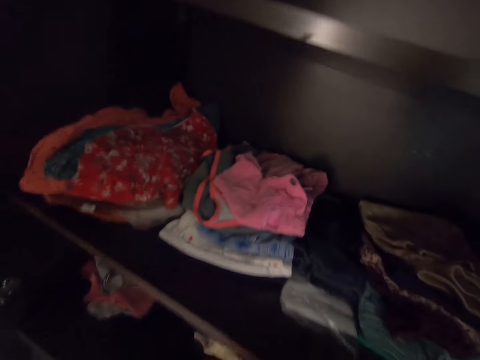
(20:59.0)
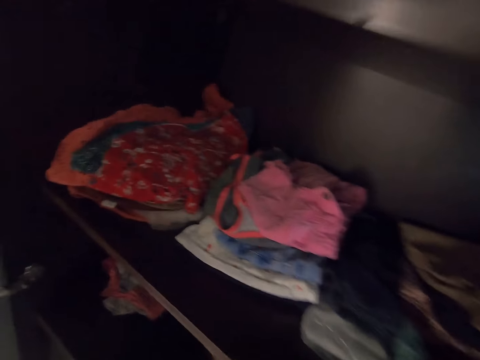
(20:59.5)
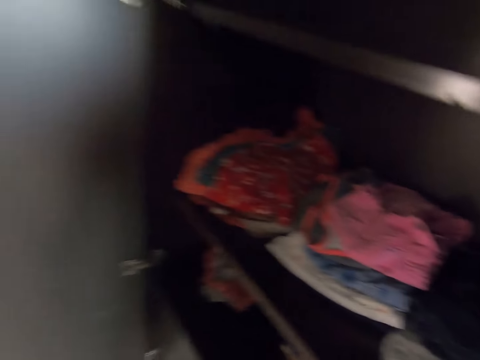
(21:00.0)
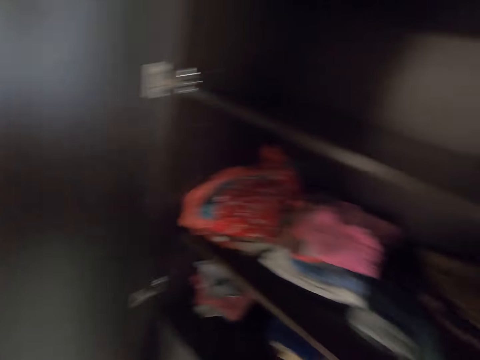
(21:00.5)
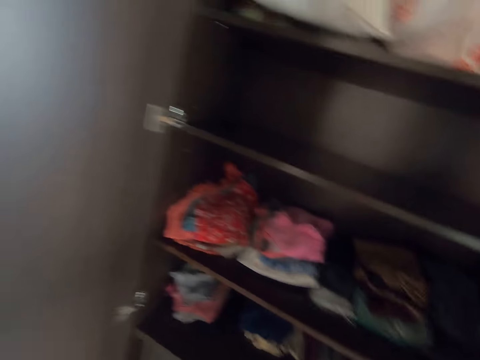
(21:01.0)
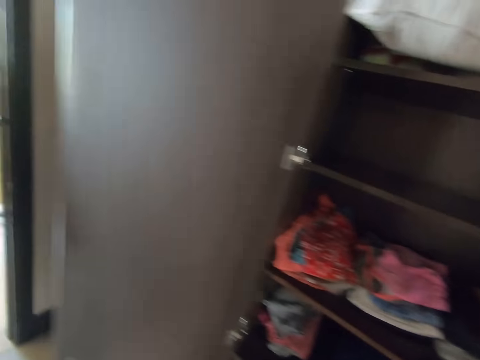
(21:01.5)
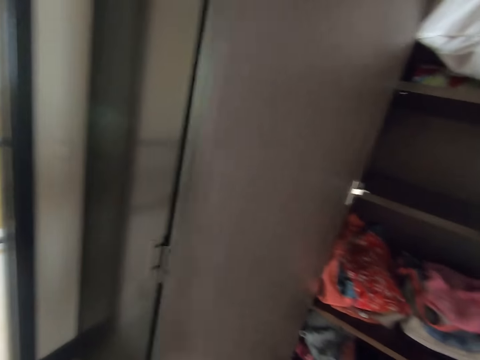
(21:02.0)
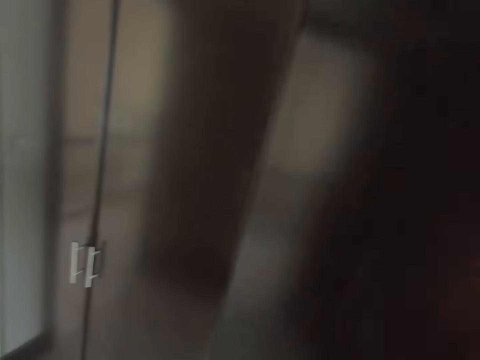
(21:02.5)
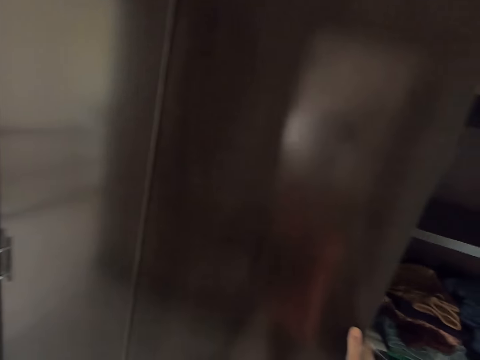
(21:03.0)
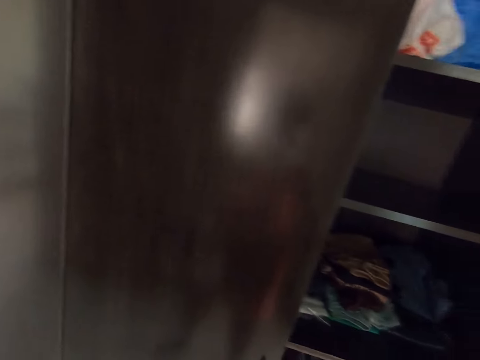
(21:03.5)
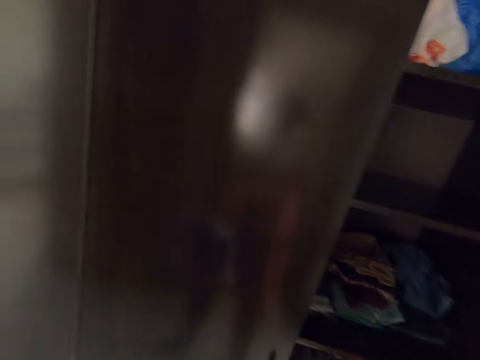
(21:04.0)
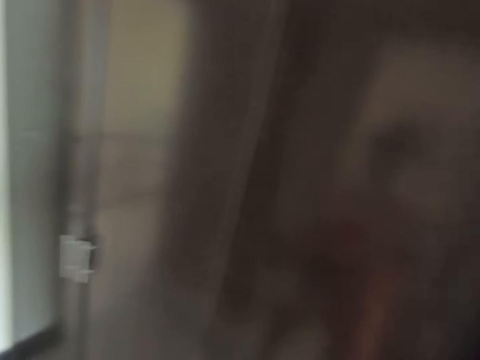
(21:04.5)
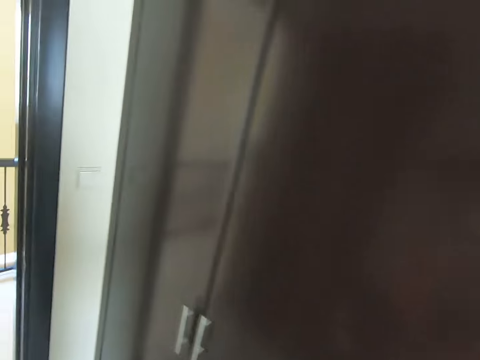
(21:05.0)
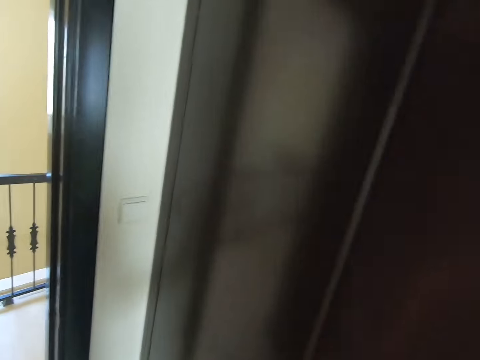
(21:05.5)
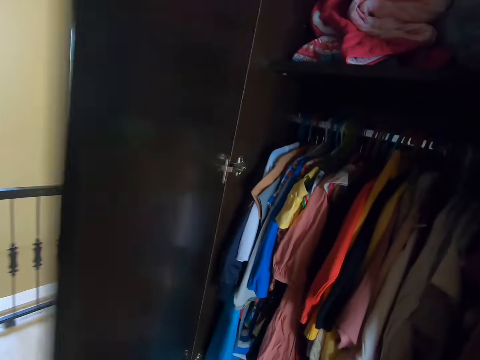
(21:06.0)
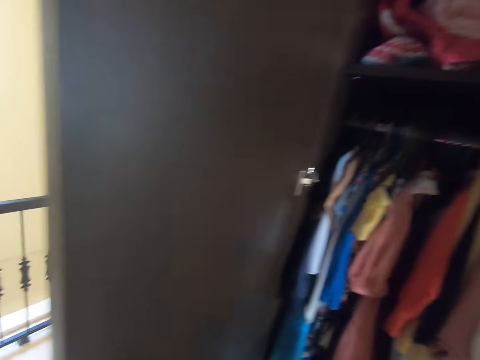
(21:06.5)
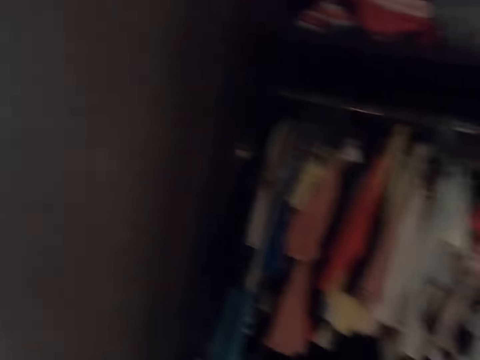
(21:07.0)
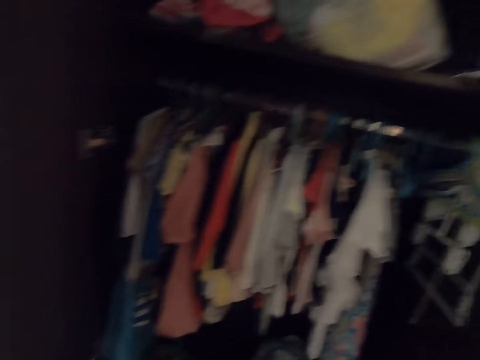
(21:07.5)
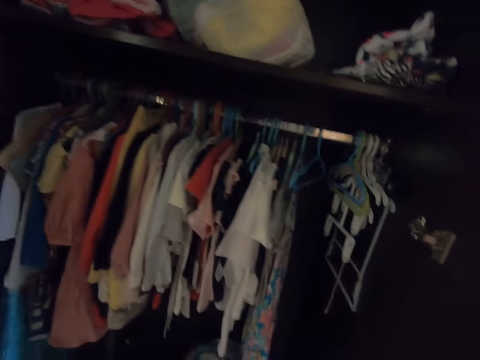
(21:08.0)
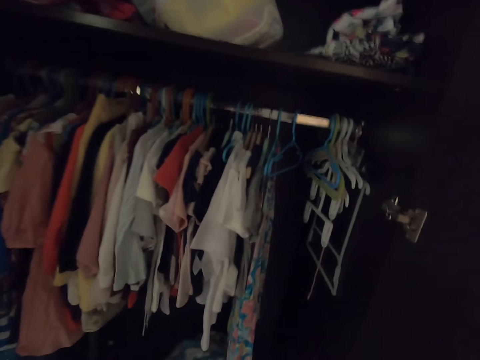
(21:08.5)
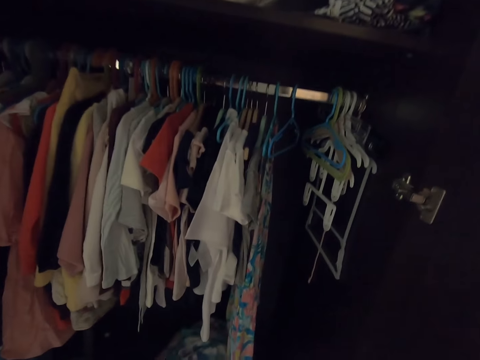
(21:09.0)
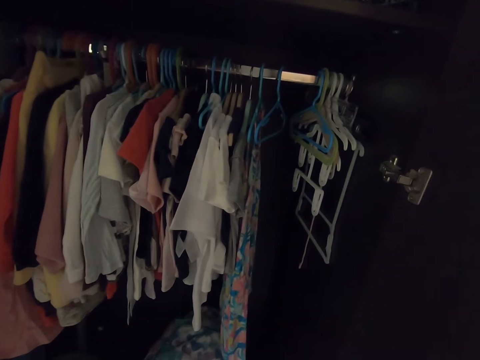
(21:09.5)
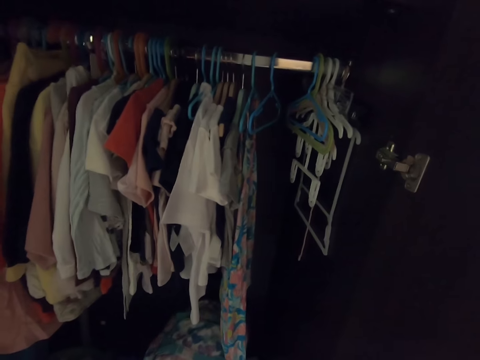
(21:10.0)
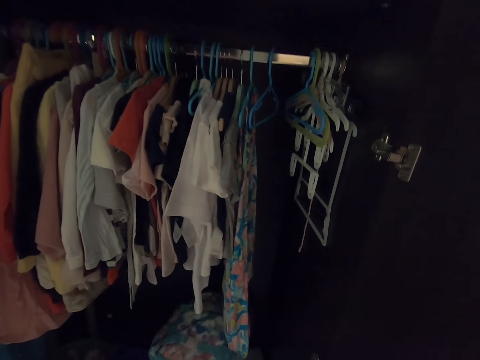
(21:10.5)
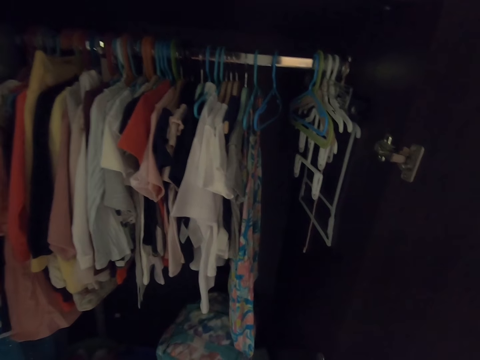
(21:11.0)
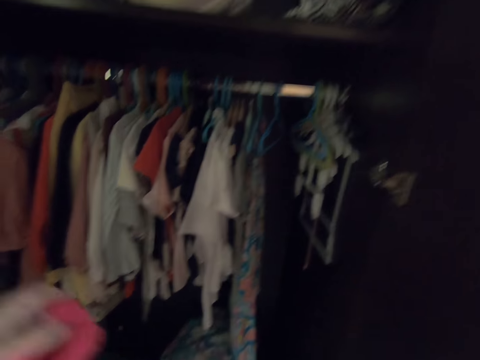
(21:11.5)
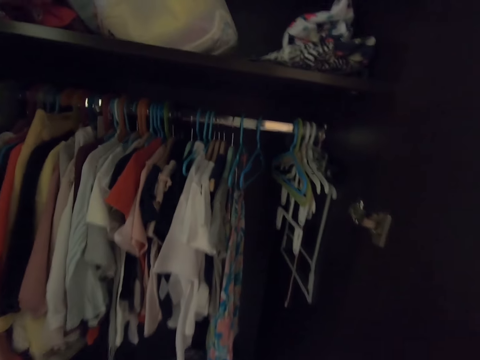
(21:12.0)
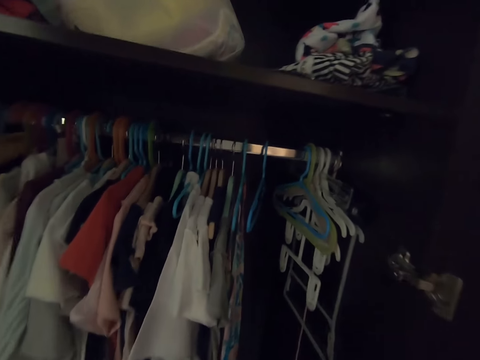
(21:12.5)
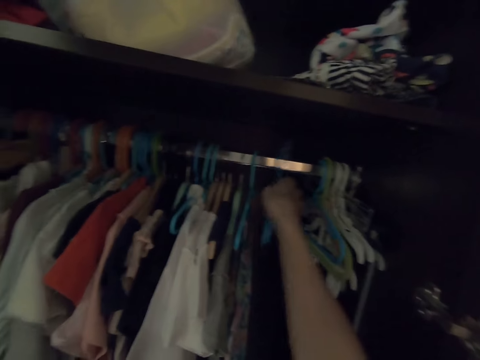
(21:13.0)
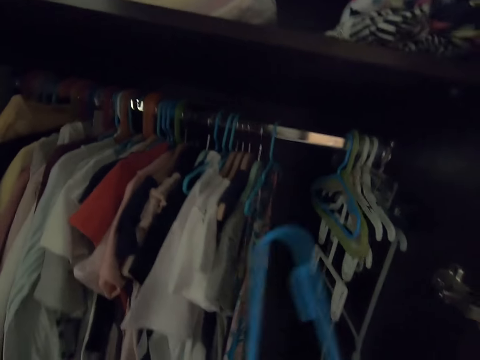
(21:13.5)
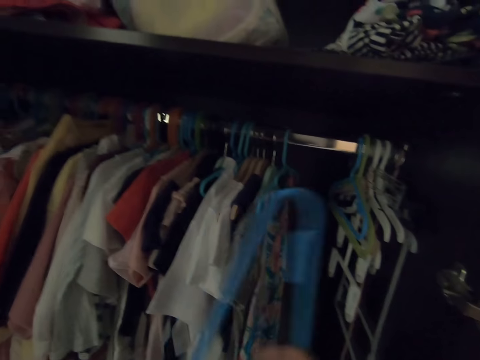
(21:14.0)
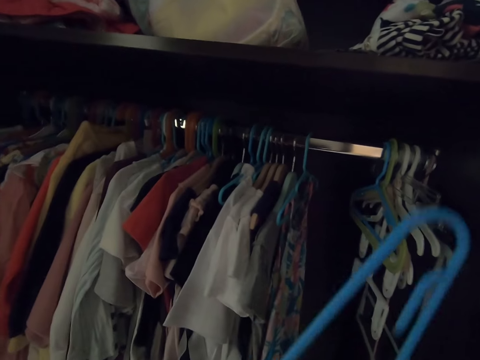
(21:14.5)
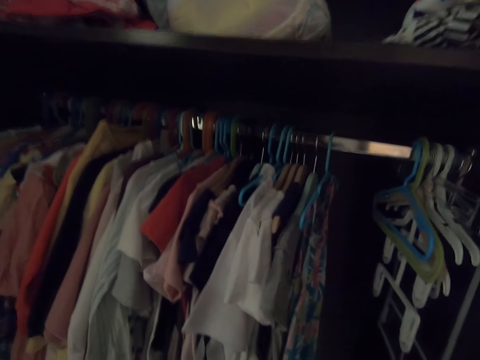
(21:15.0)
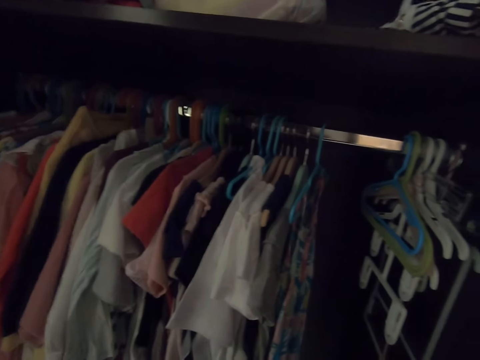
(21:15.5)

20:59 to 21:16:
The camera wearer turns to the side. They close a wardrobe. They open the wardrobe. They turn to the side. They pick up a cloth. They pick up a hanger on the bar from the wardrobe.

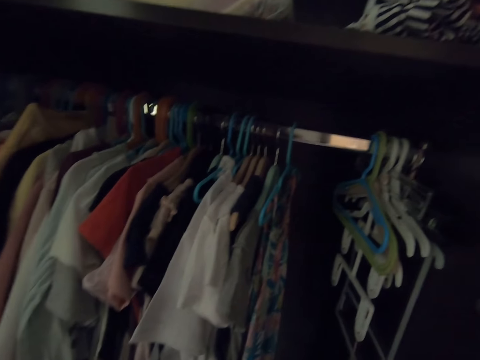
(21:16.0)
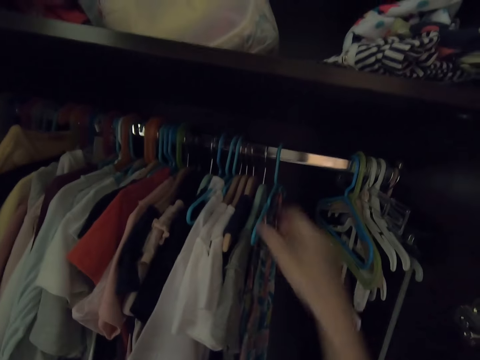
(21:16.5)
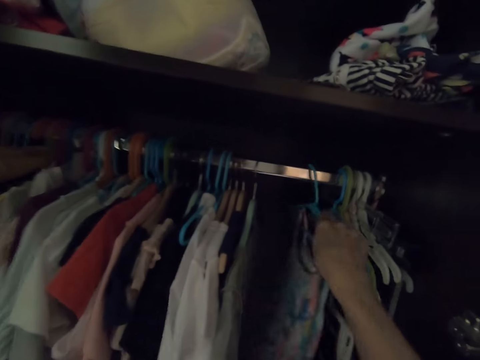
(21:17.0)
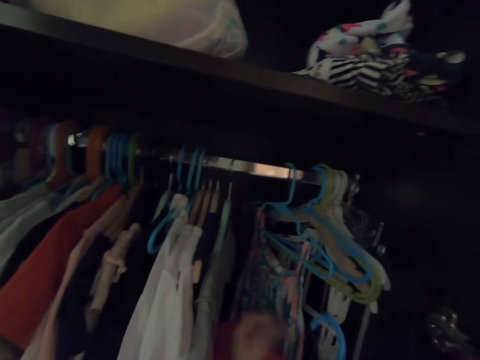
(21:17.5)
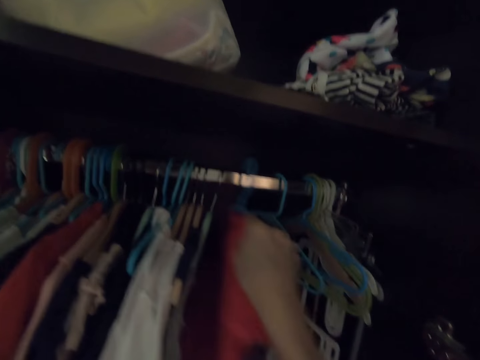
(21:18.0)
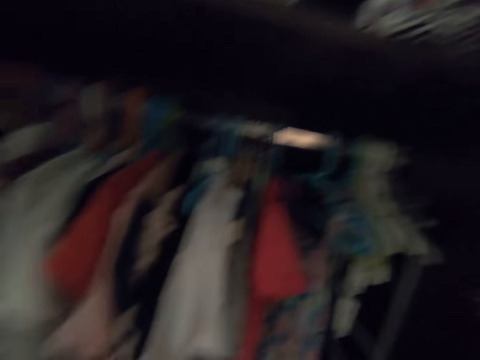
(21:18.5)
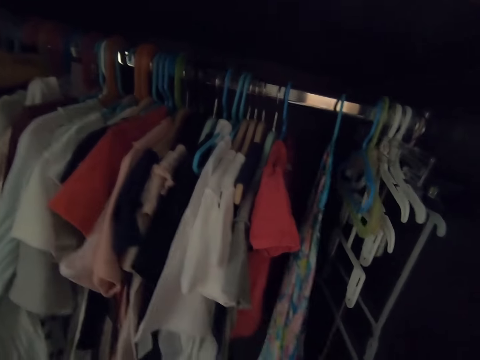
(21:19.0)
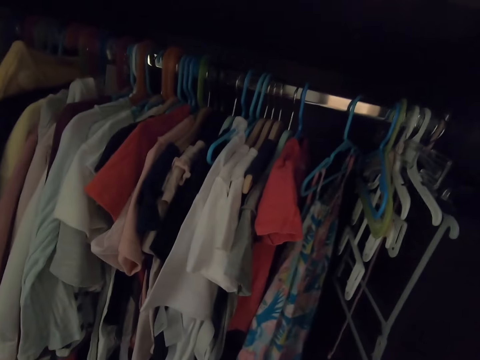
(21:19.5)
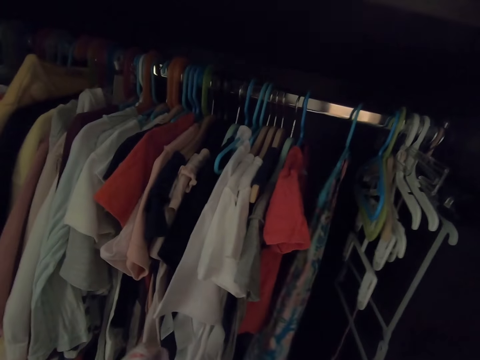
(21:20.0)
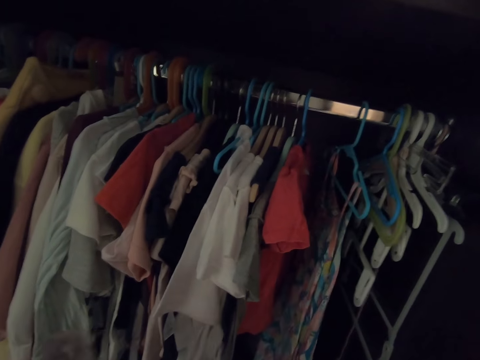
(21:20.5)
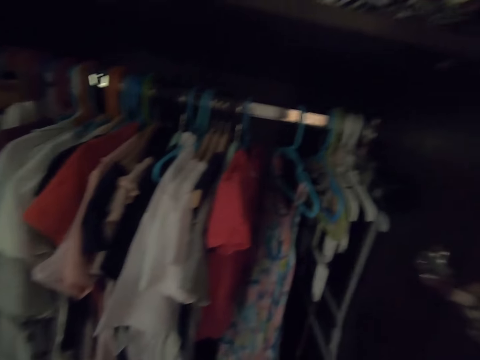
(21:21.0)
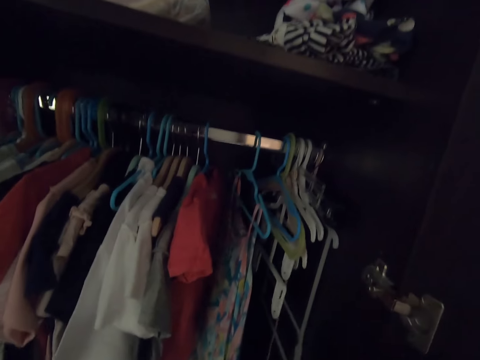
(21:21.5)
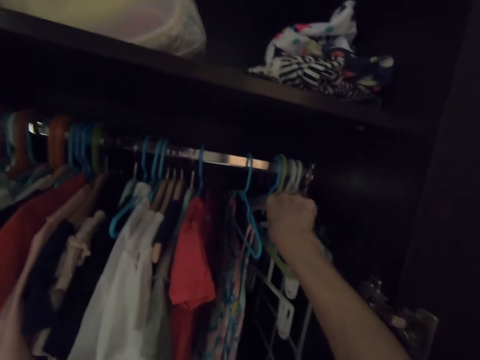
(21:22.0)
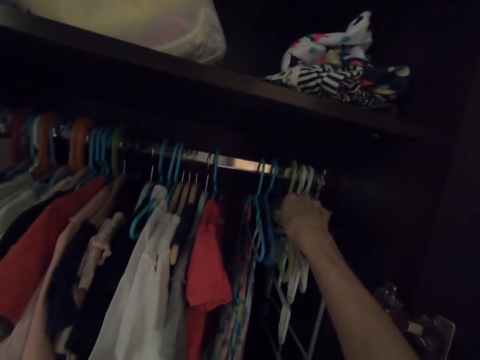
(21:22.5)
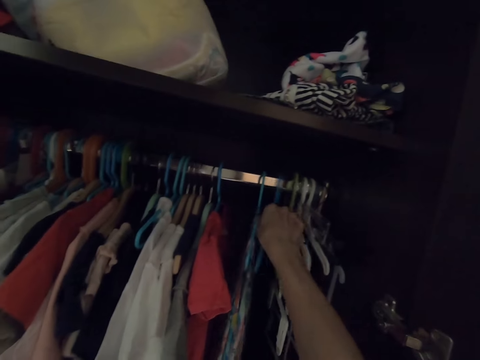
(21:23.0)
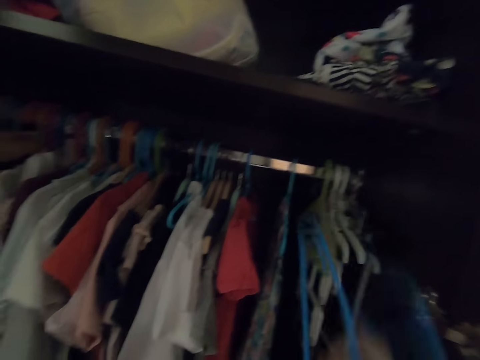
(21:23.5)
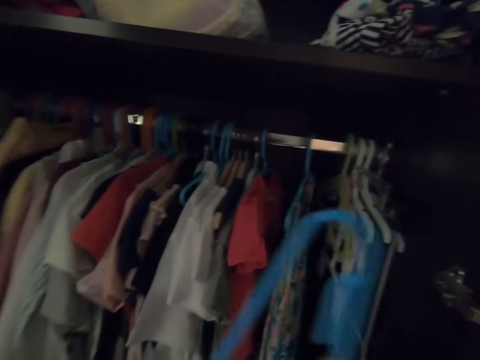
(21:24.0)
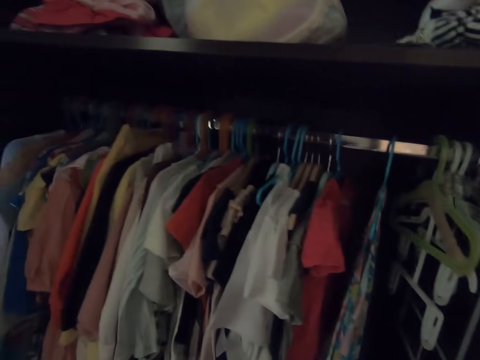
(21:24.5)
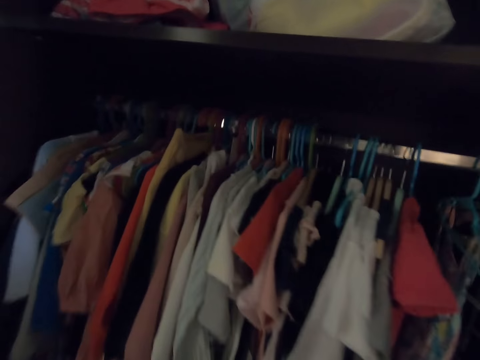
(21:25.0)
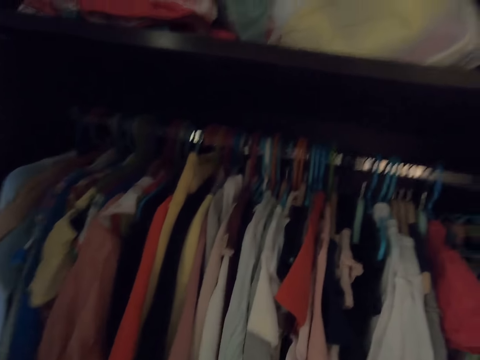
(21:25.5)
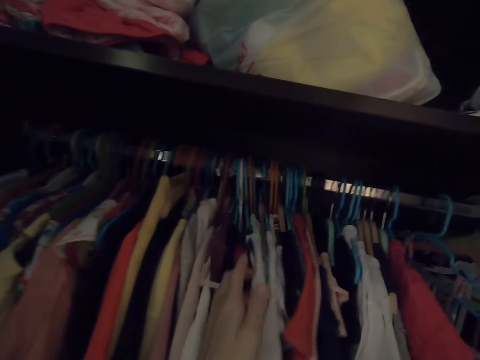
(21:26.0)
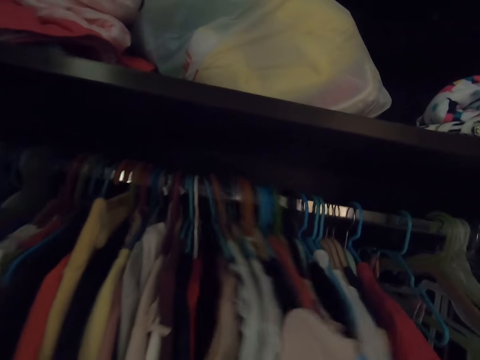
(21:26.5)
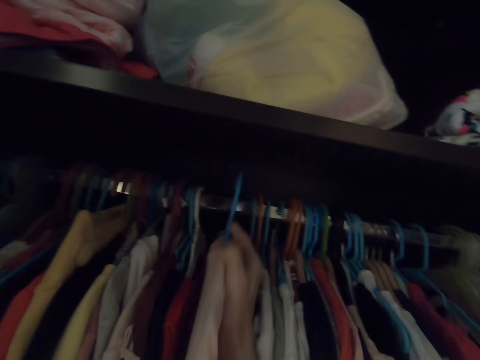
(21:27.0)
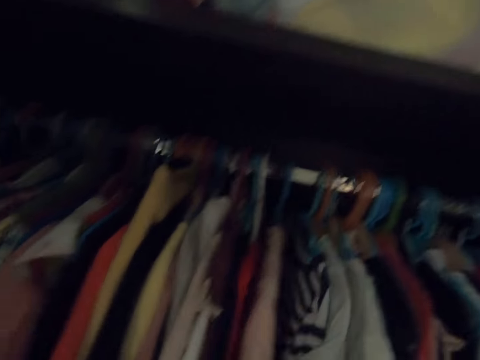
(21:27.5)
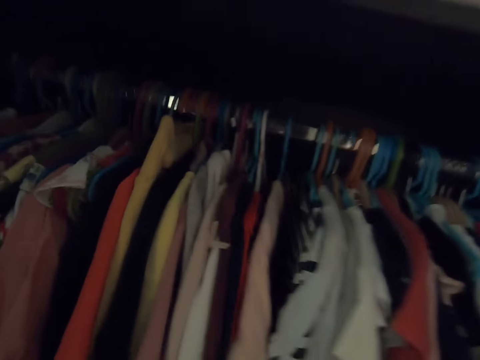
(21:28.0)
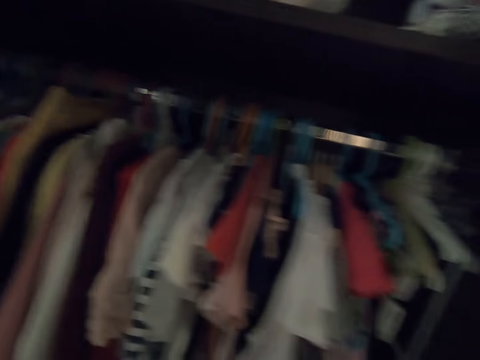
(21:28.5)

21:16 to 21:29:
The camera wearer moves the clothes in the wardrobe. They hang the clothes in the wardrobe. They put a hanger on the bar. They pick up the hanger on the bar from the wardrobe. They move the clothes on the bar in the wardrobe. They put the hanger on the bar. They hang the clothes in the wardrobe.
